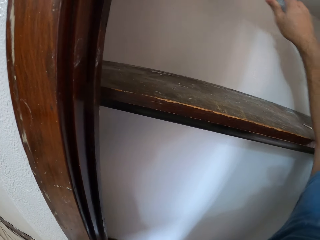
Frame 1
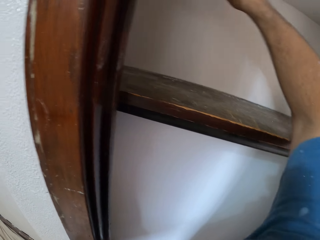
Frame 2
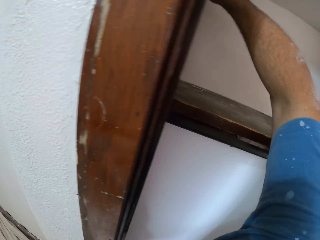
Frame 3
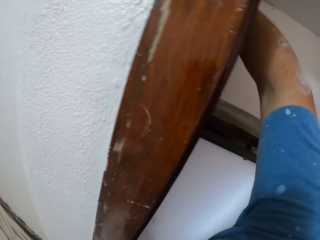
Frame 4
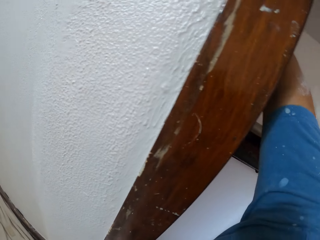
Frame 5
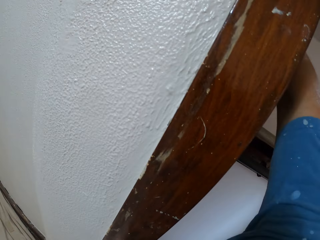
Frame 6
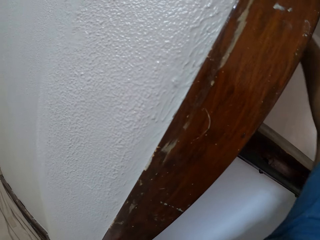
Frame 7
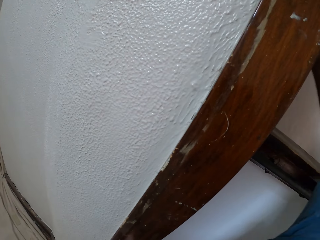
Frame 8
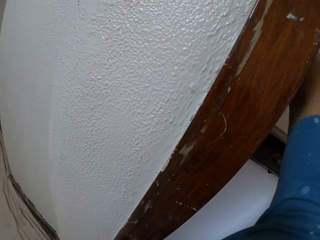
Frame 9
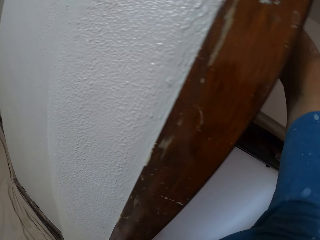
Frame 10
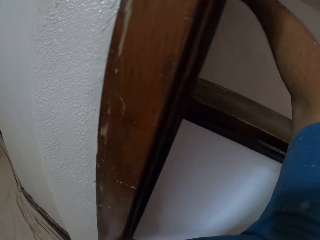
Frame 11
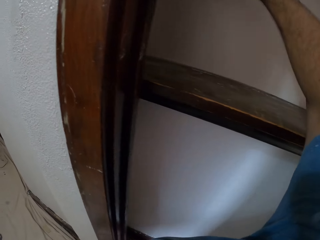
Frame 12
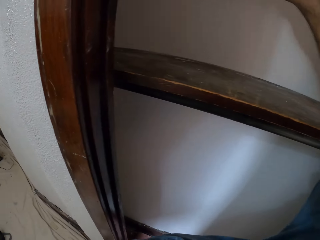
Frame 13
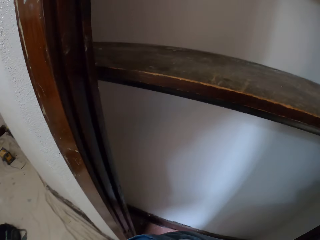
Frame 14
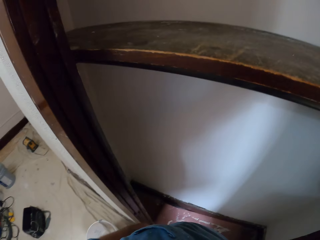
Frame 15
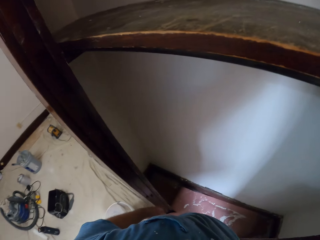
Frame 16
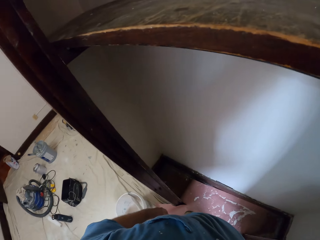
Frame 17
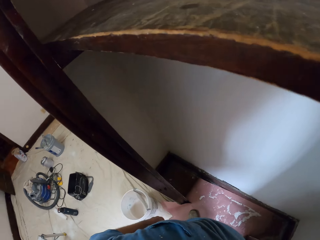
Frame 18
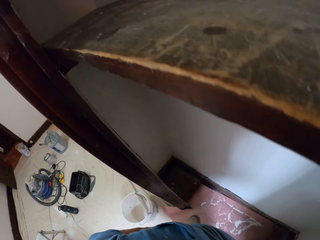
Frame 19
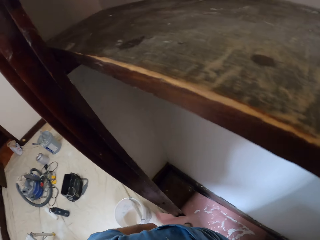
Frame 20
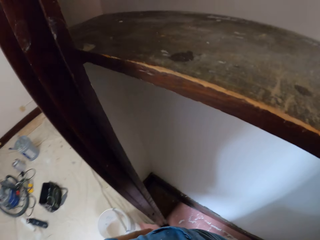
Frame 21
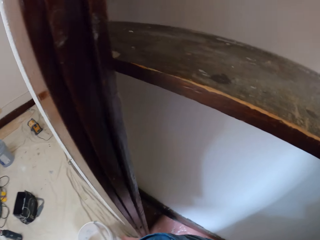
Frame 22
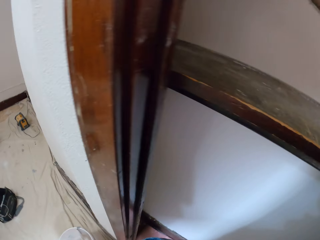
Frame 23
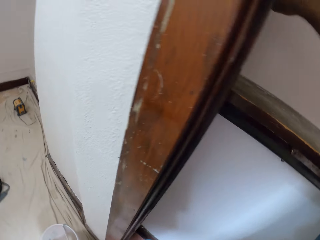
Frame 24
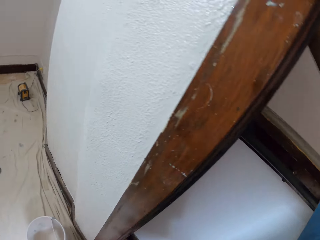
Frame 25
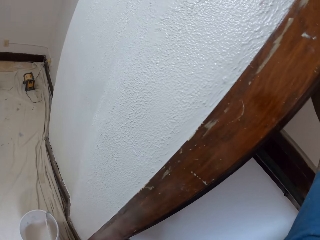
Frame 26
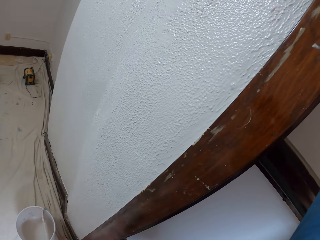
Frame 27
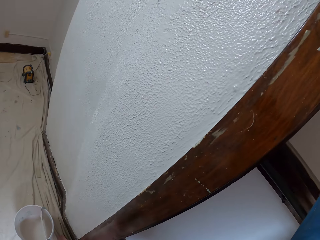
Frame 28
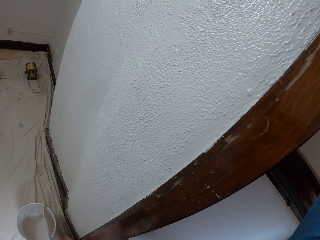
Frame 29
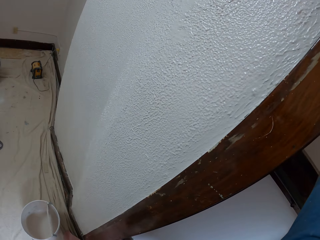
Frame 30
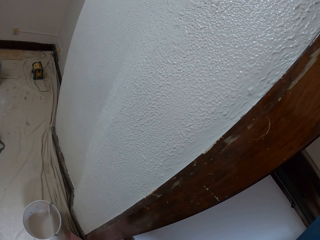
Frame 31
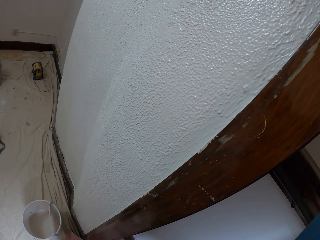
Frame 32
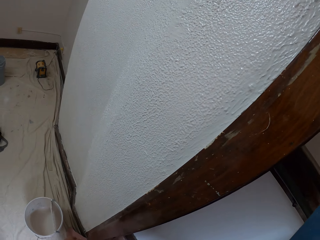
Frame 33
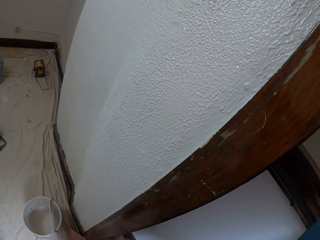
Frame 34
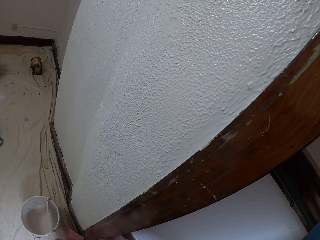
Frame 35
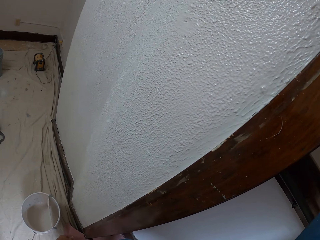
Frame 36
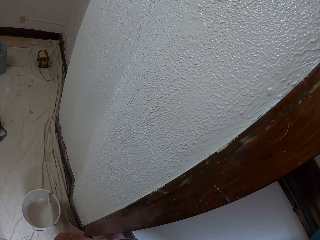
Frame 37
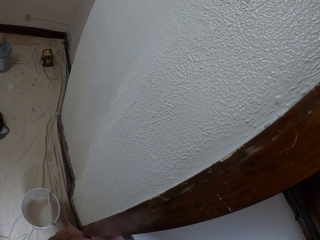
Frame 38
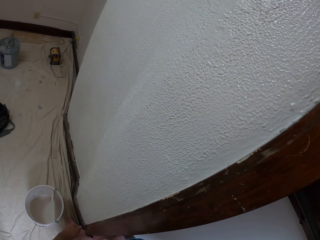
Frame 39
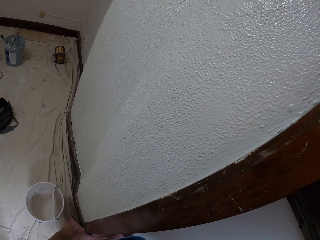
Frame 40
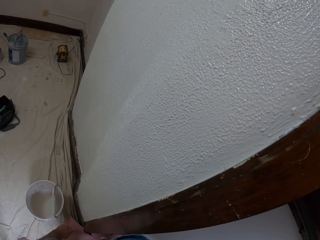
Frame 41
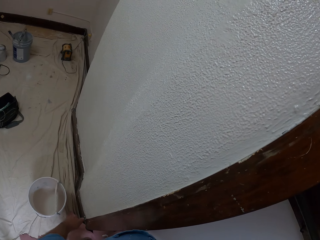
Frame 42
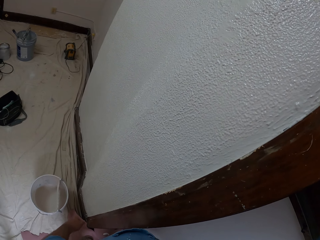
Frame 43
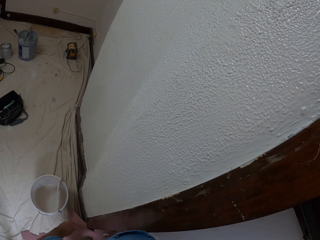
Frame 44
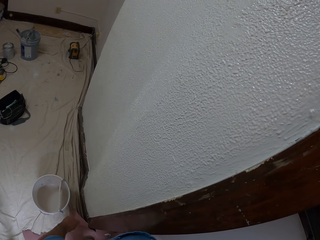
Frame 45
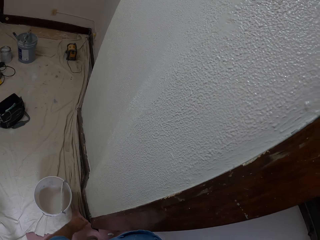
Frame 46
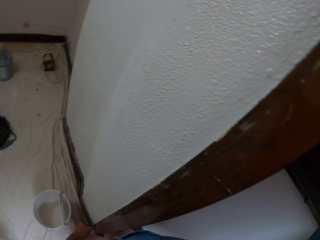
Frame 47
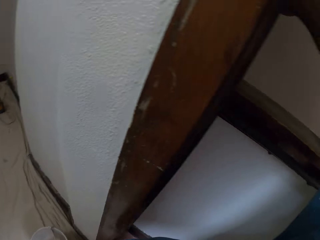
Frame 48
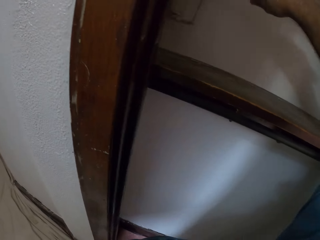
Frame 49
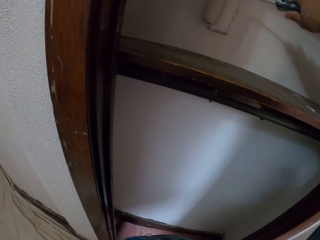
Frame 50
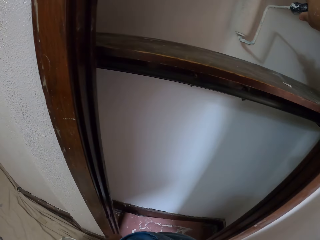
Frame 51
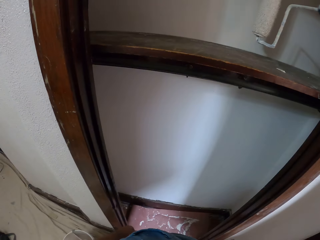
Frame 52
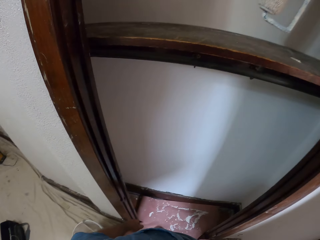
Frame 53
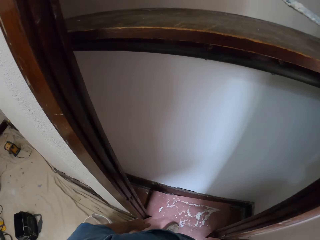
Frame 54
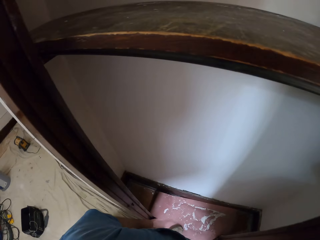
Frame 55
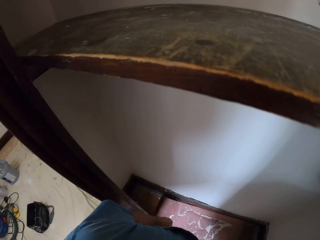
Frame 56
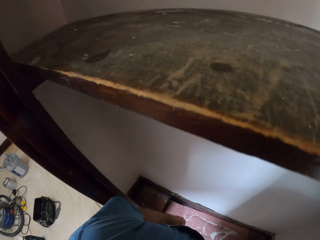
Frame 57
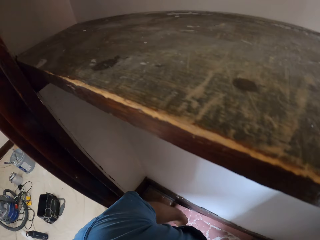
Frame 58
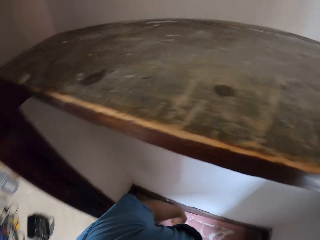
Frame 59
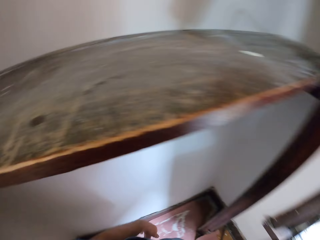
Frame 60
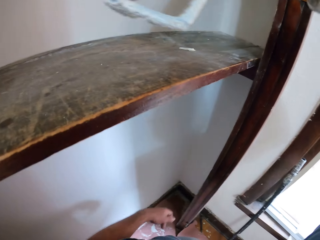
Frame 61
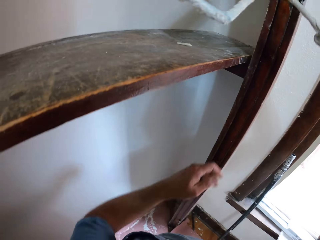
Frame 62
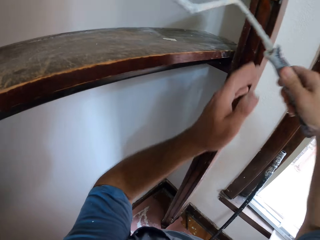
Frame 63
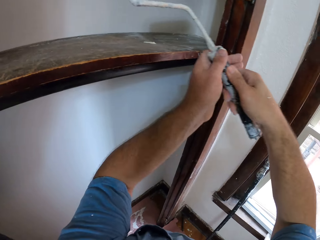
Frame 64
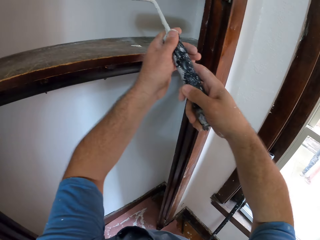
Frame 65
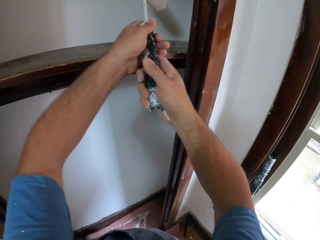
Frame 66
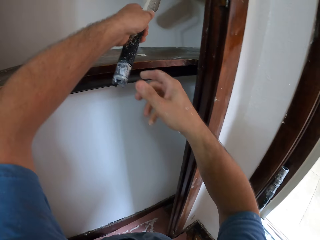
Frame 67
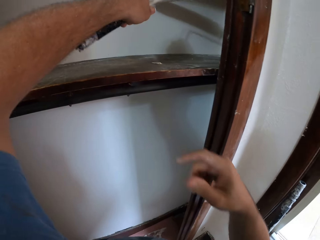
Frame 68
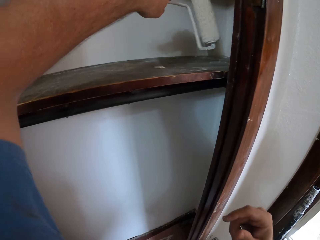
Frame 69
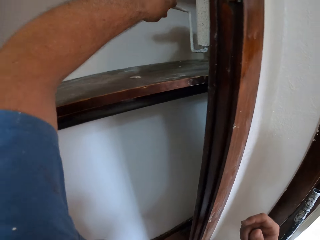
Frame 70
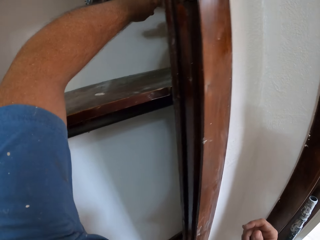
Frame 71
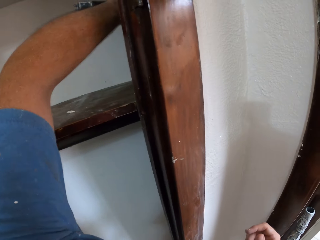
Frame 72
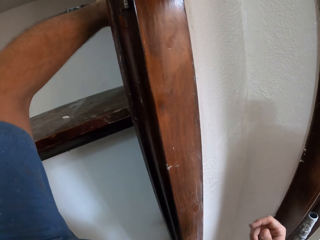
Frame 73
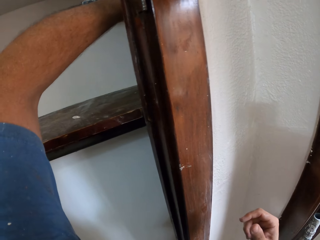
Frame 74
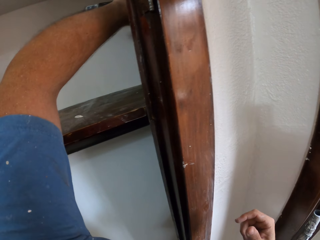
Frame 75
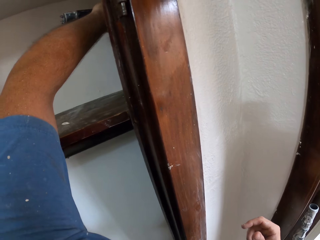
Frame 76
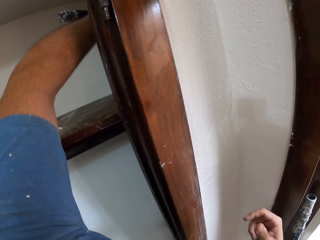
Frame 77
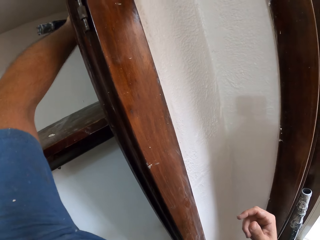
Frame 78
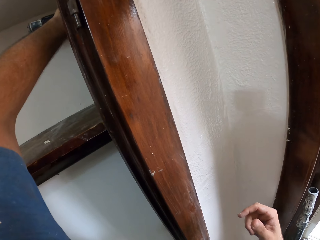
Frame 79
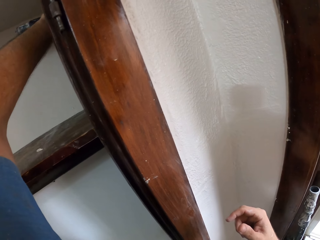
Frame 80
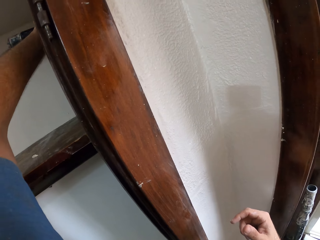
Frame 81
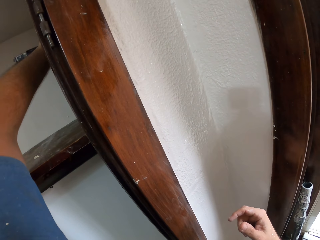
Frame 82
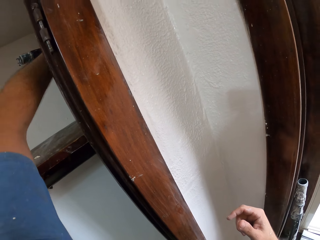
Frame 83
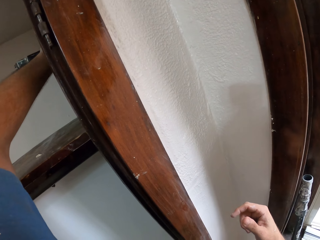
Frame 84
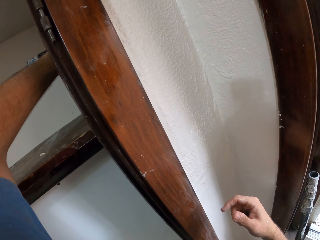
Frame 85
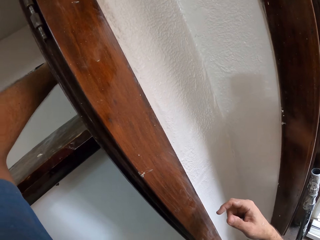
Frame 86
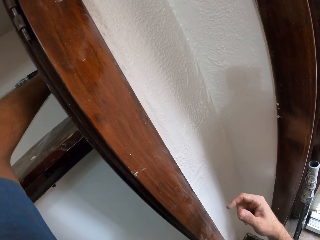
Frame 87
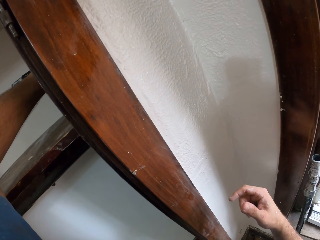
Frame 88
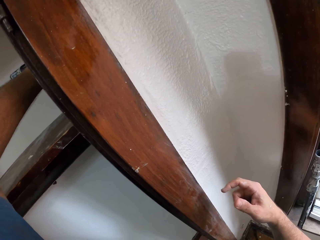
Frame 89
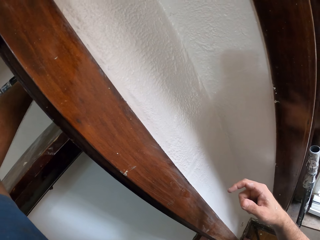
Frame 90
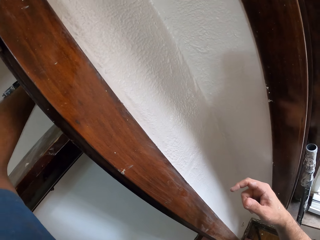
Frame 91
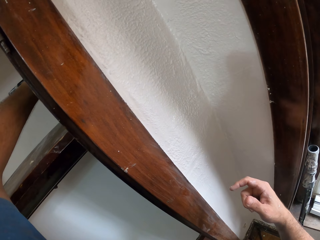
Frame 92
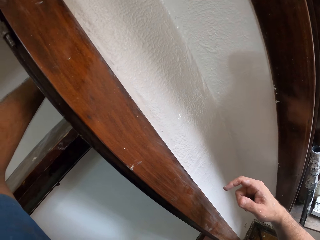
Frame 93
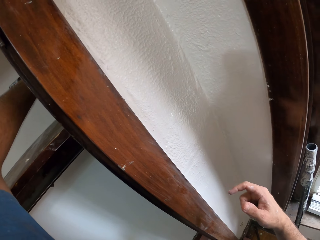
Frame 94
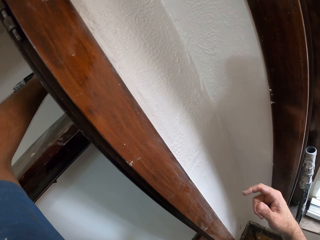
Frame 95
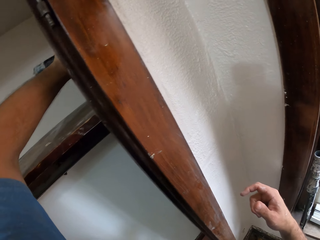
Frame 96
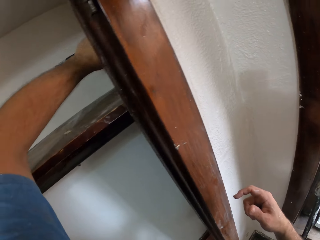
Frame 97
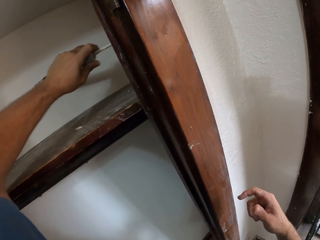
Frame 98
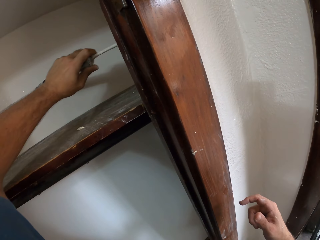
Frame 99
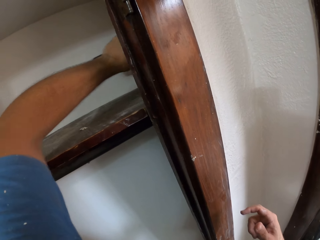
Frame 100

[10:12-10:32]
The camera wearer looks around. He paints the wall. He transfers the paint roller to his left hand. He paints the walls of the wardrobe compartment with the paint roller in his left hand.
